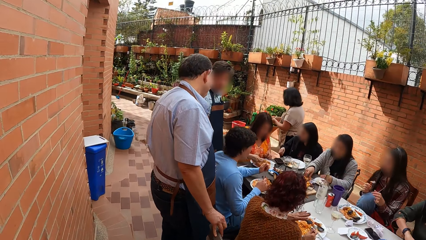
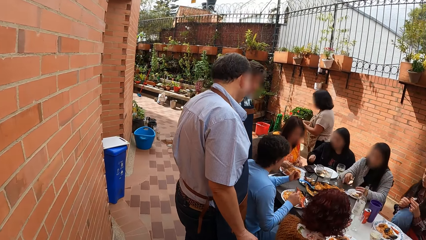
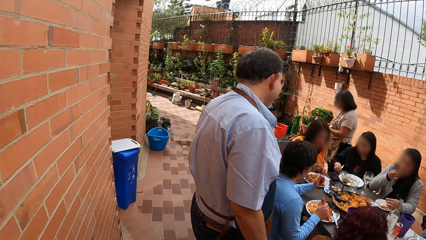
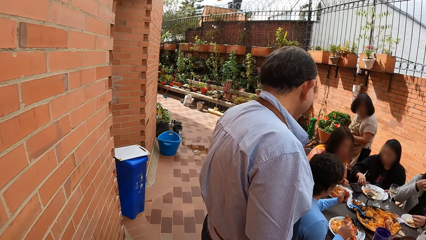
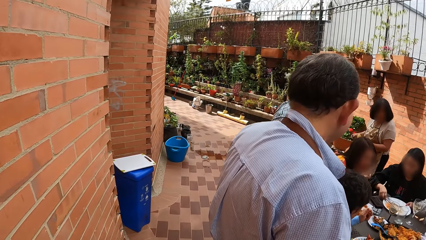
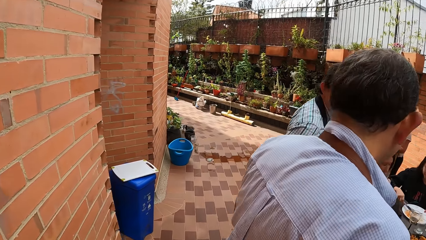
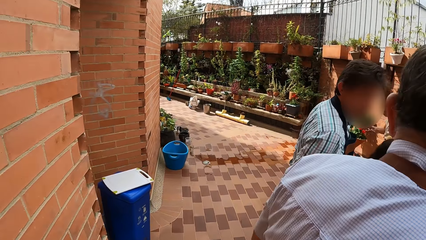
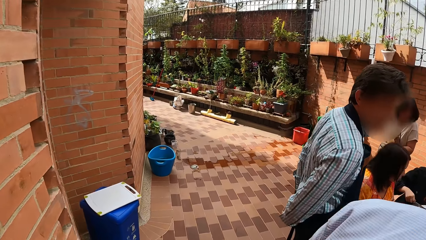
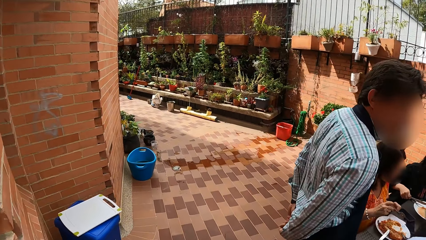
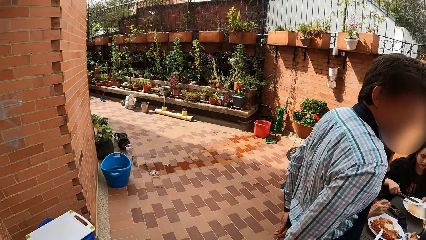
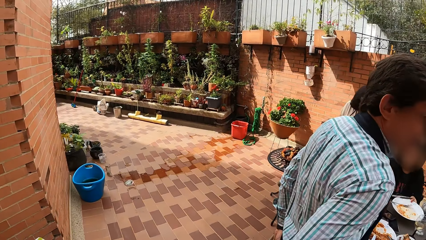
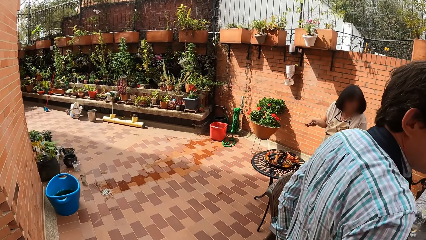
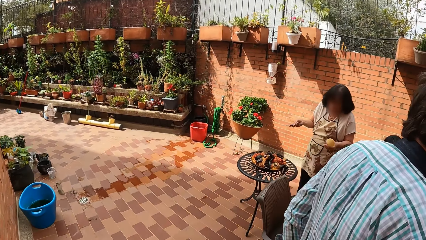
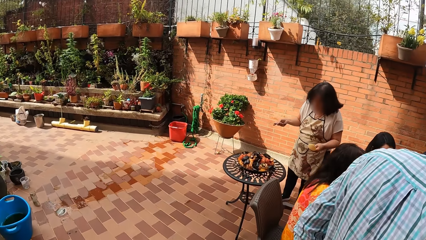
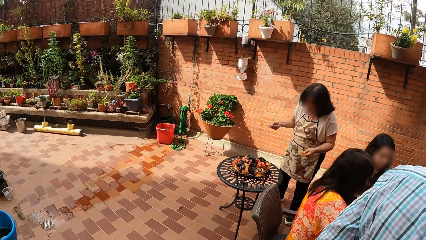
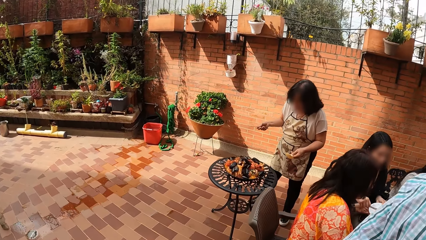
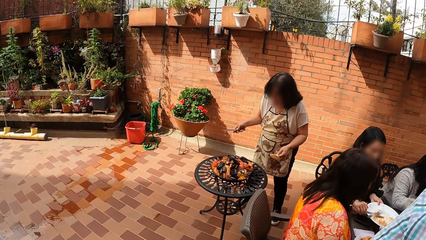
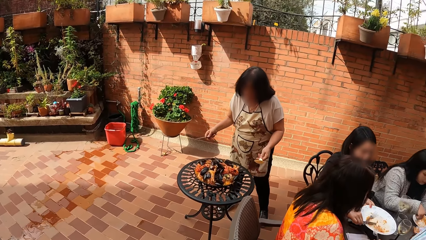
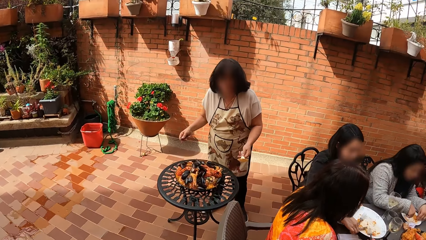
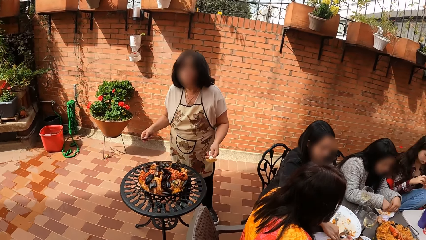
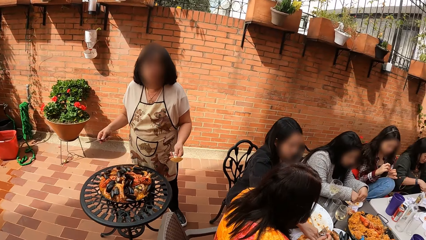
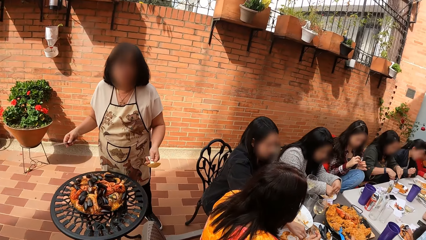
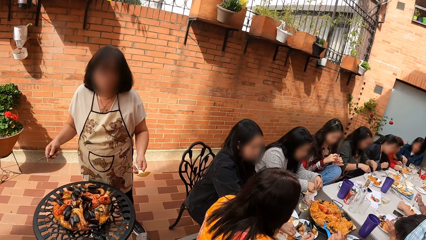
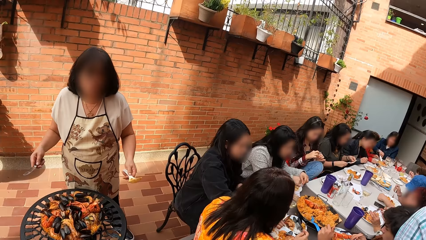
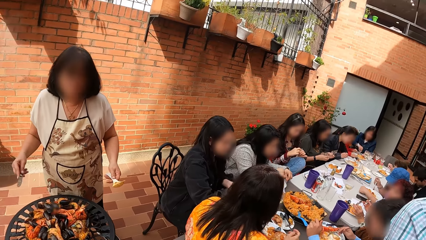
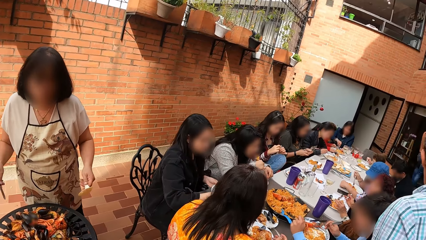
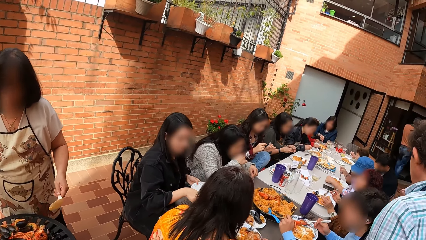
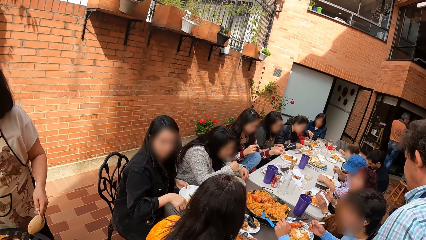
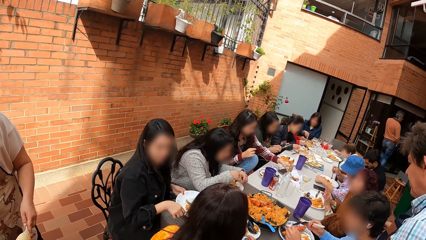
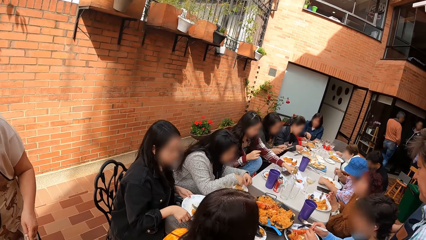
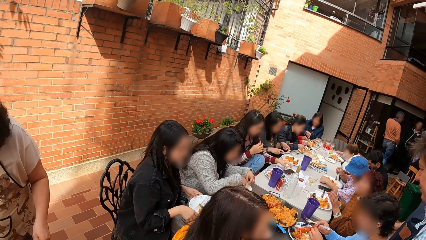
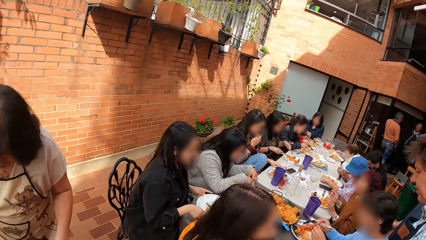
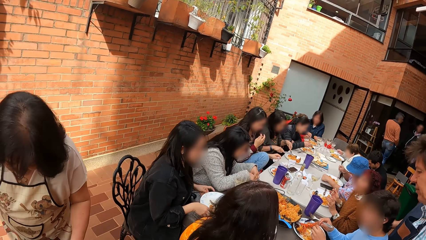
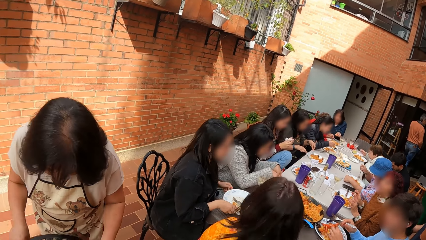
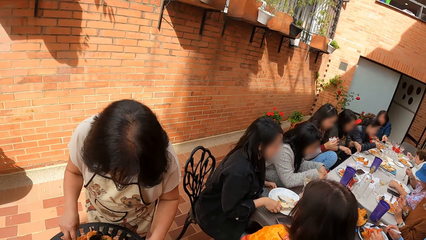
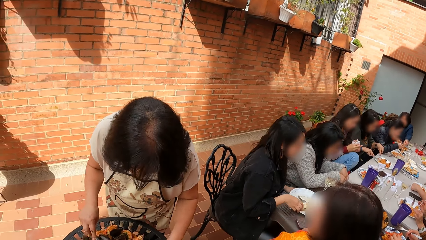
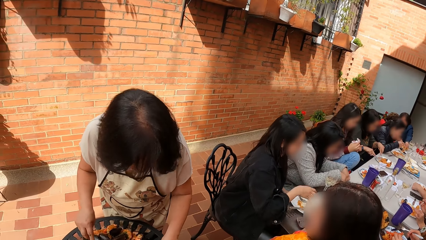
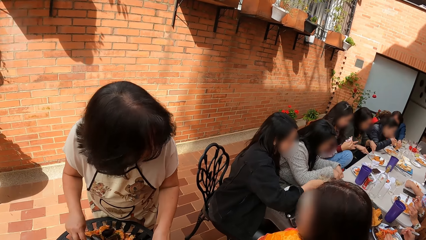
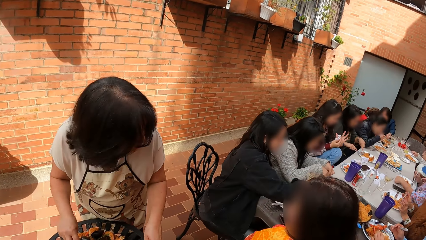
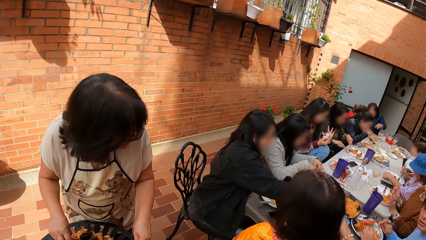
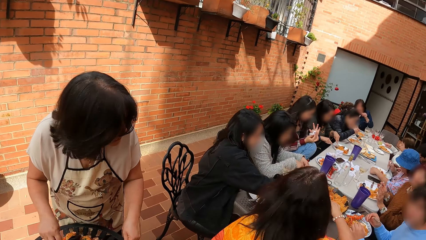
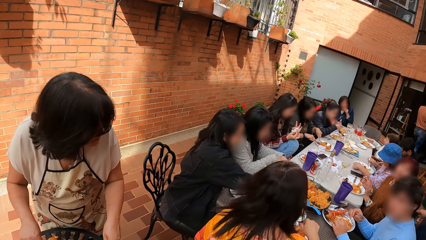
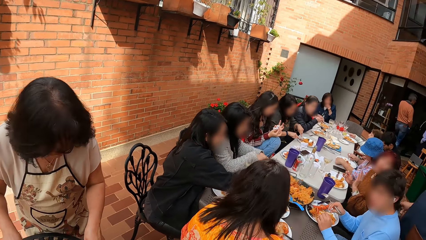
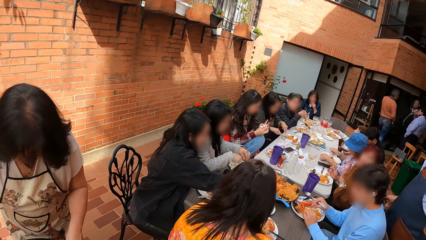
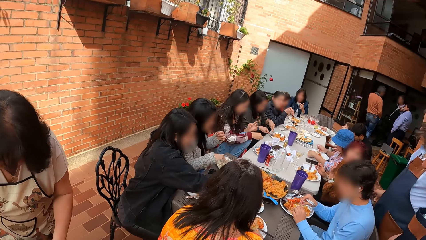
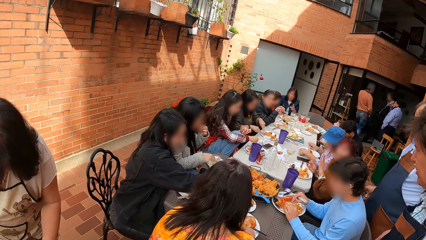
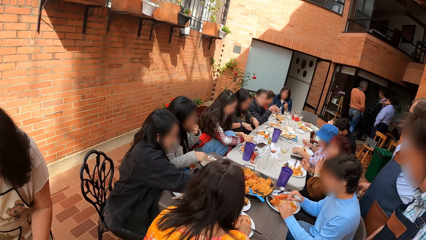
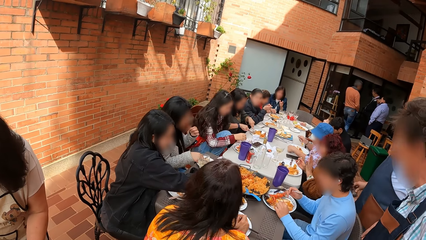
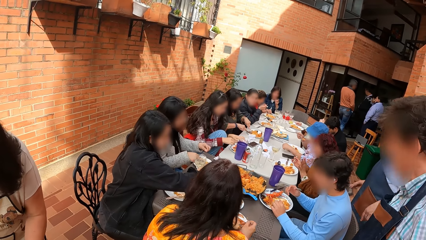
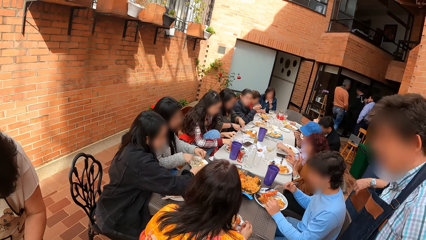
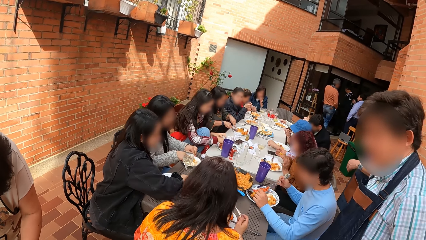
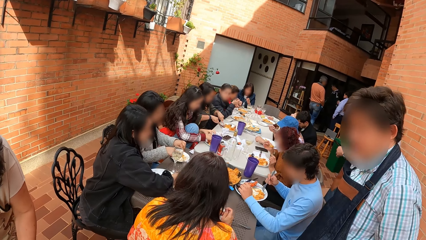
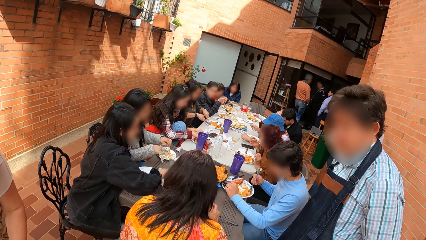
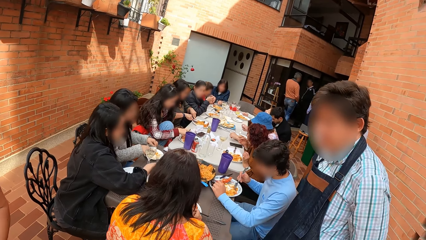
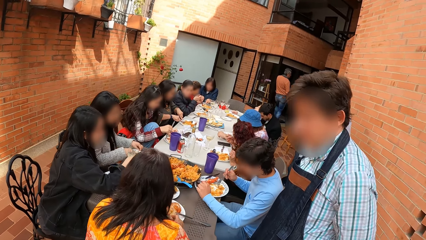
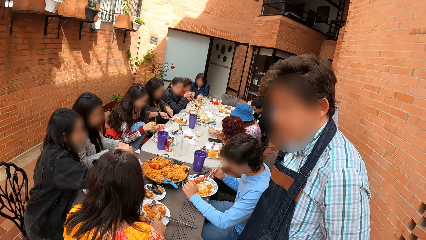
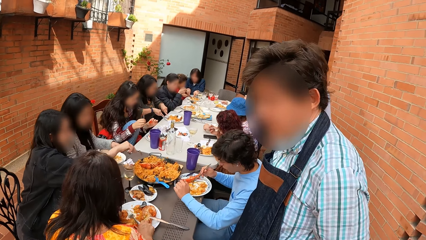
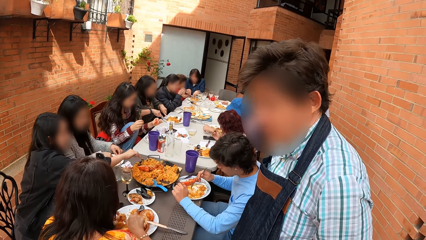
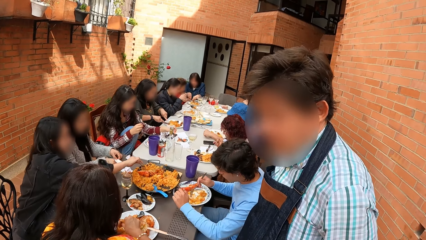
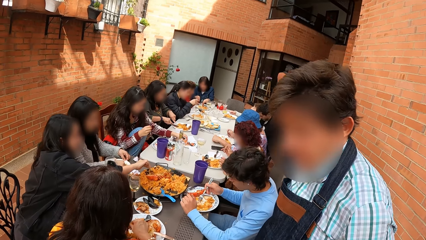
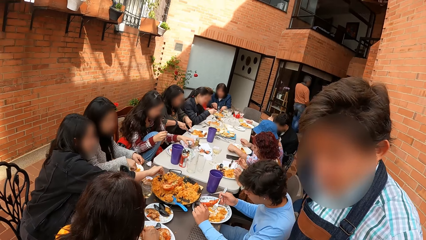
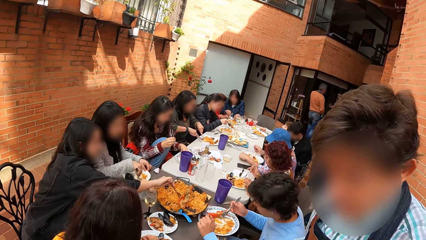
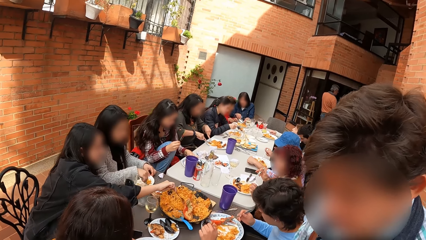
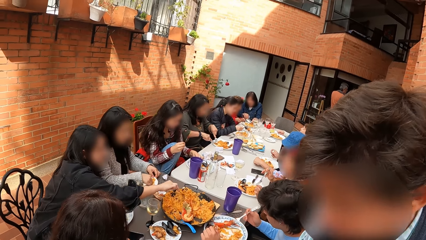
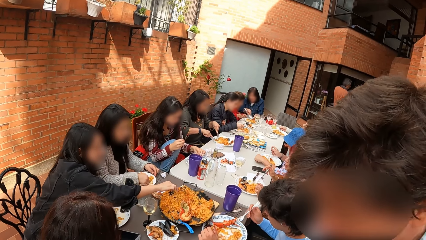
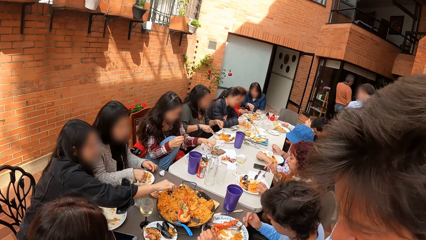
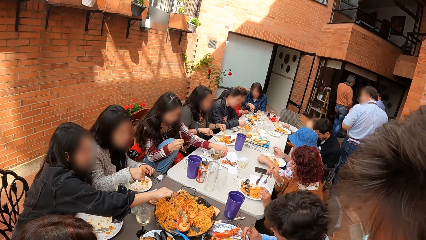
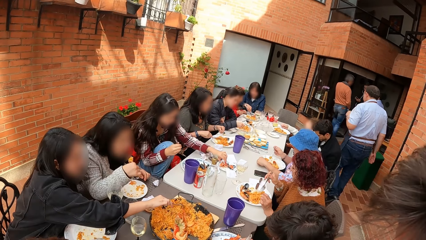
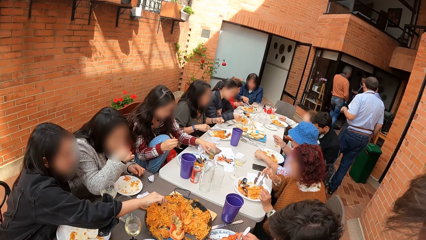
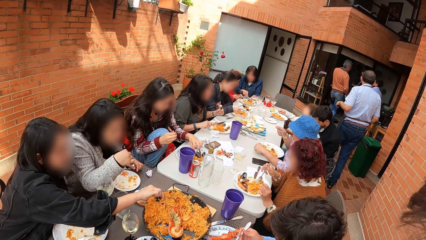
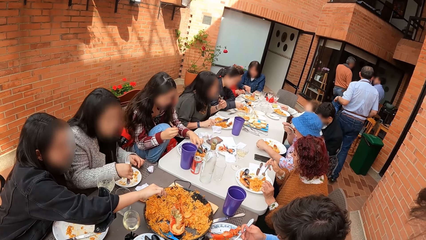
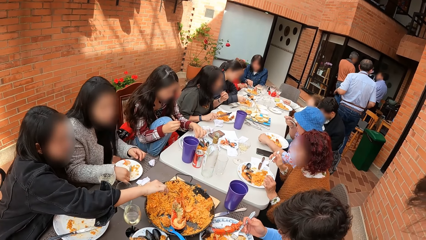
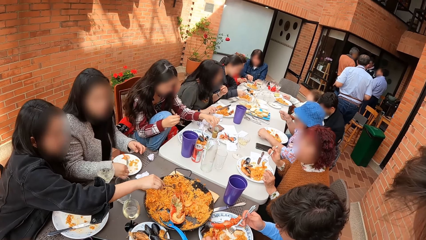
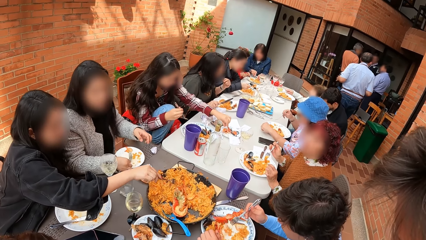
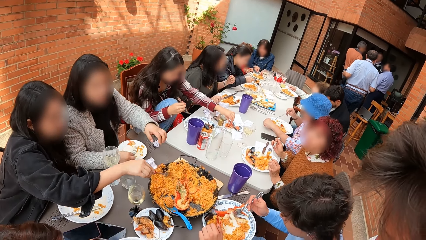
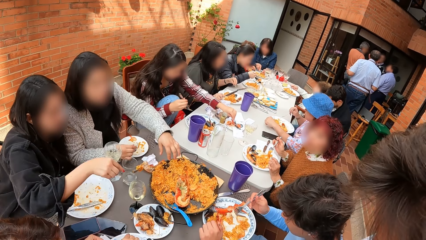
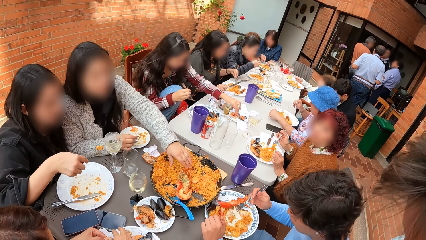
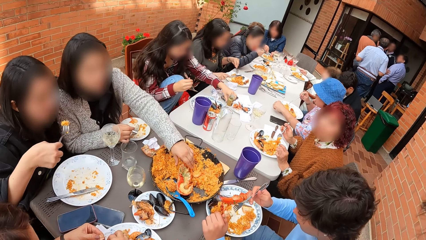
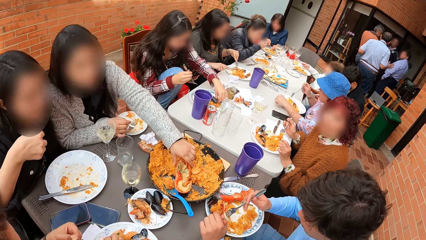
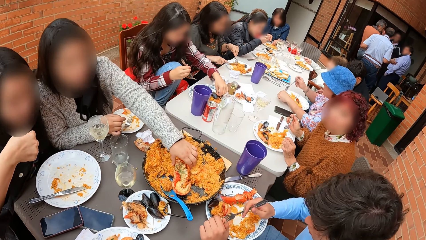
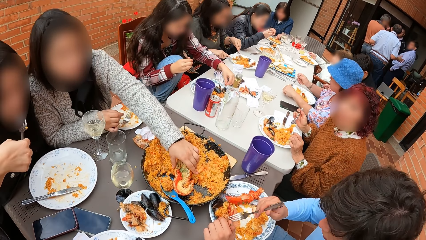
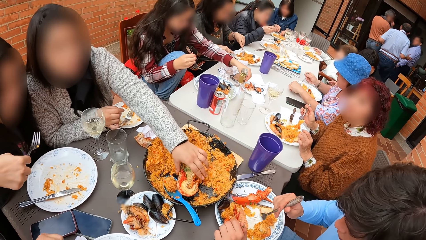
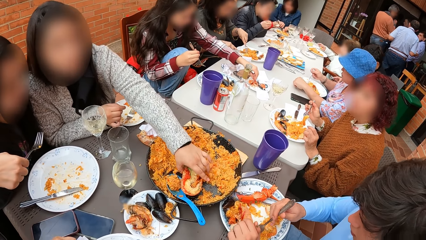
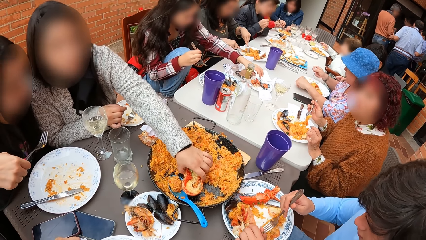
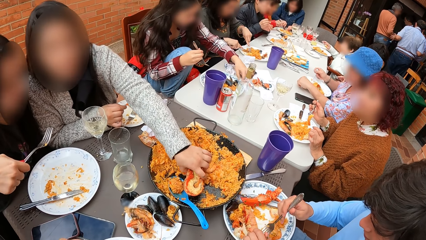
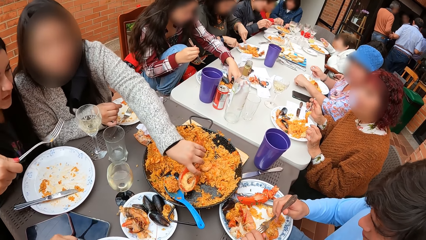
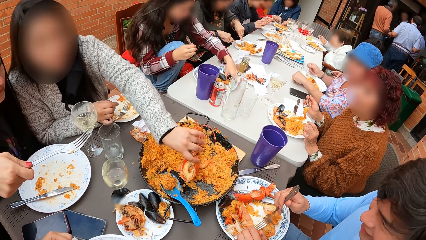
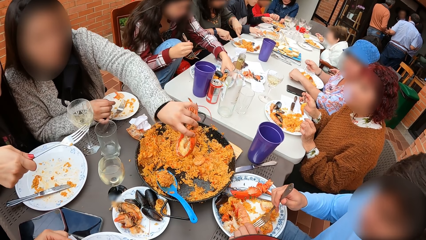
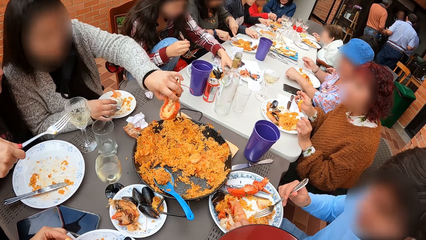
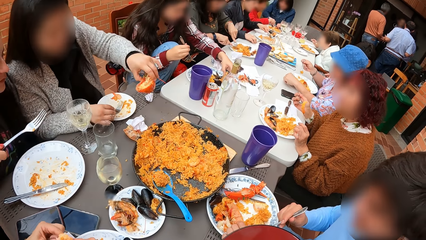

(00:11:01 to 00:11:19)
The camera wearer walks beside the wall. They walk past a man. They walk past another man. They look around the table.
